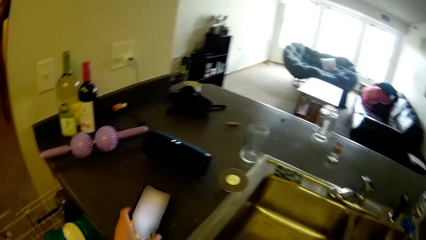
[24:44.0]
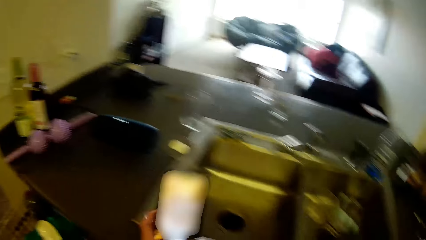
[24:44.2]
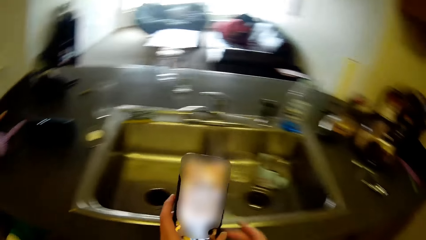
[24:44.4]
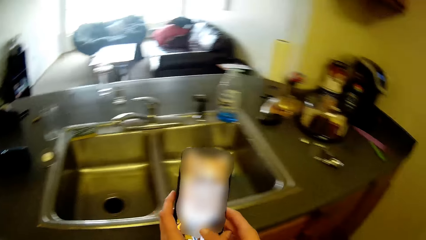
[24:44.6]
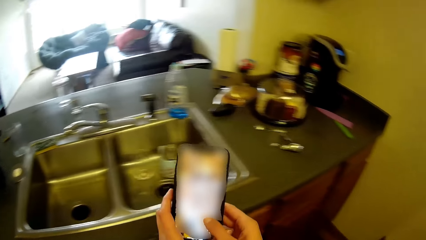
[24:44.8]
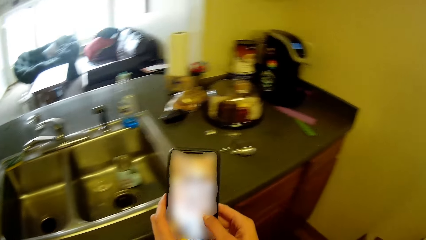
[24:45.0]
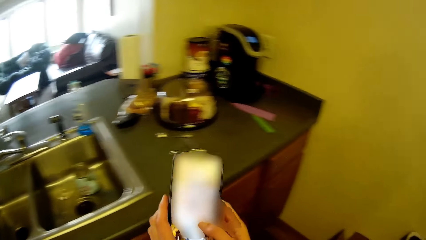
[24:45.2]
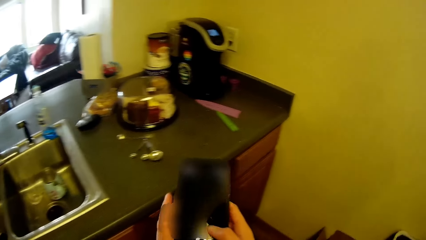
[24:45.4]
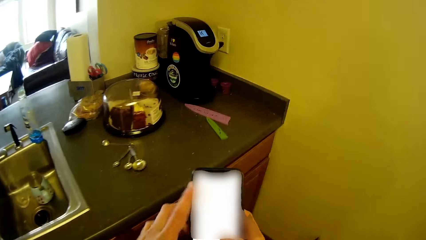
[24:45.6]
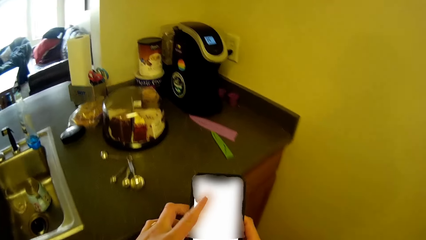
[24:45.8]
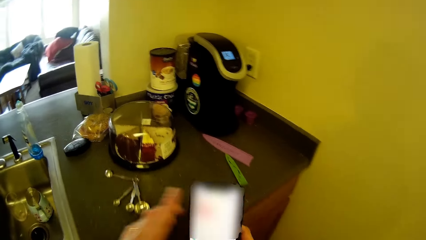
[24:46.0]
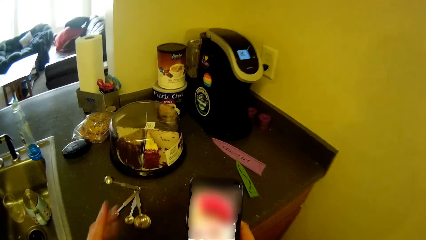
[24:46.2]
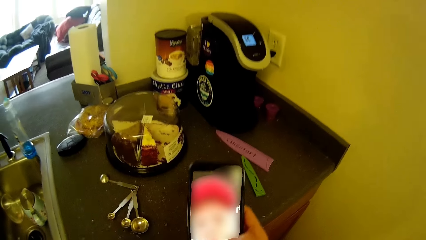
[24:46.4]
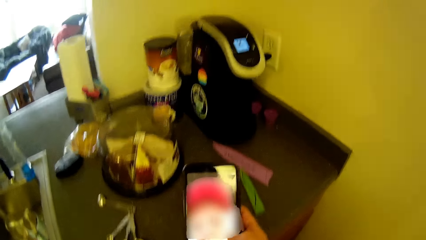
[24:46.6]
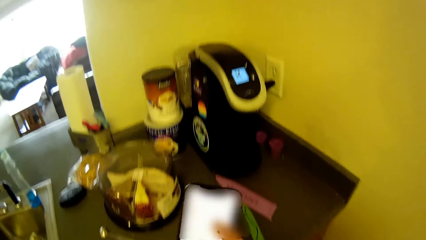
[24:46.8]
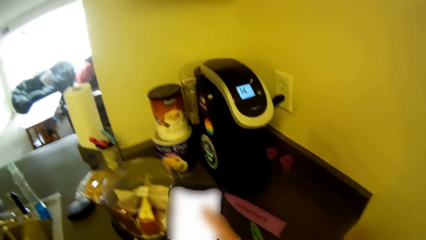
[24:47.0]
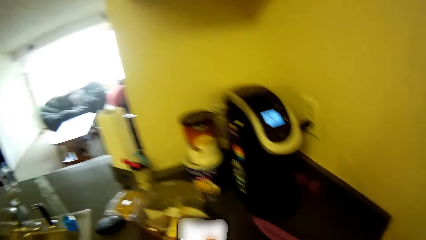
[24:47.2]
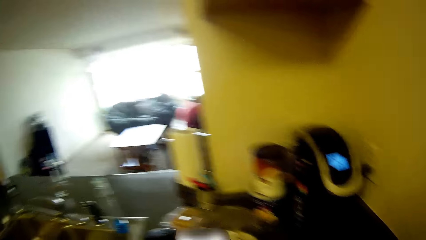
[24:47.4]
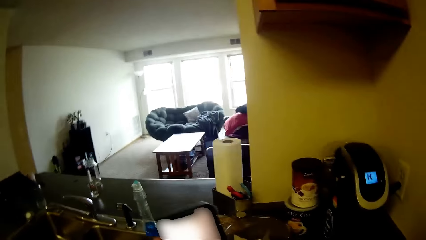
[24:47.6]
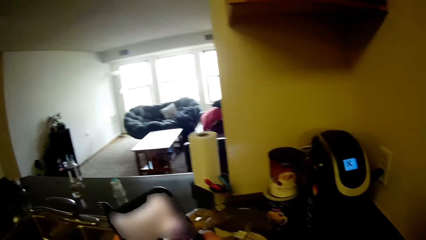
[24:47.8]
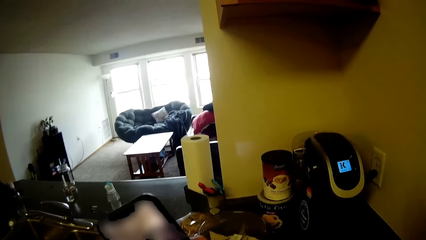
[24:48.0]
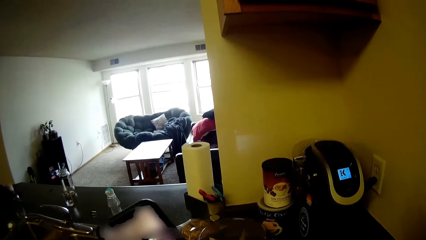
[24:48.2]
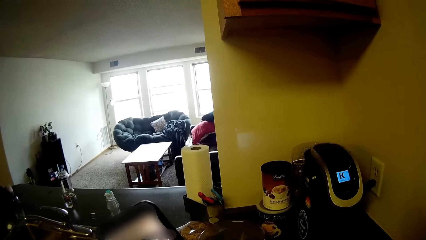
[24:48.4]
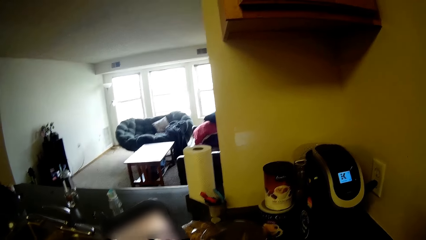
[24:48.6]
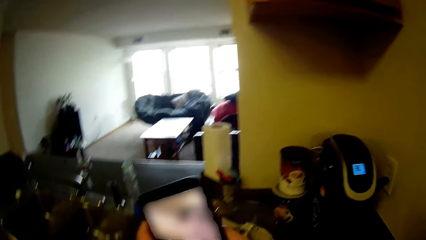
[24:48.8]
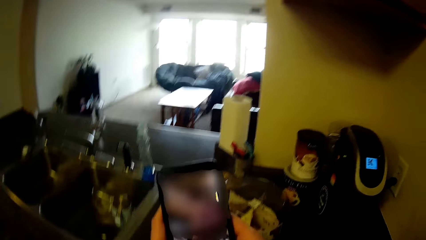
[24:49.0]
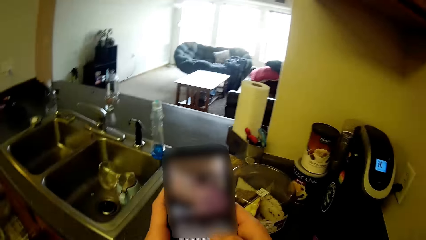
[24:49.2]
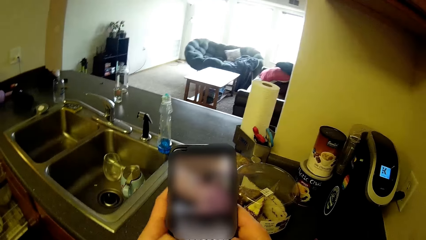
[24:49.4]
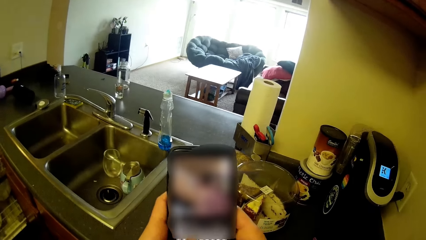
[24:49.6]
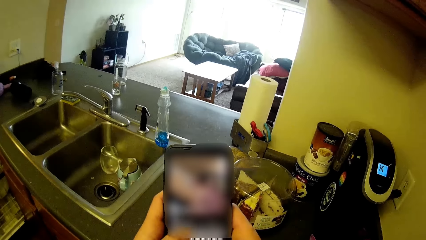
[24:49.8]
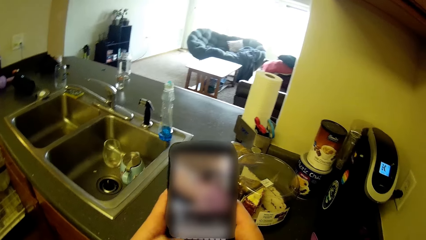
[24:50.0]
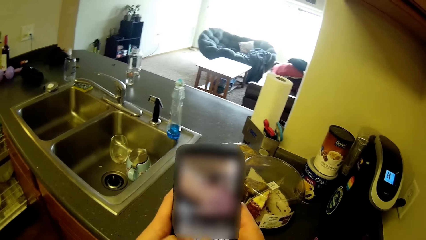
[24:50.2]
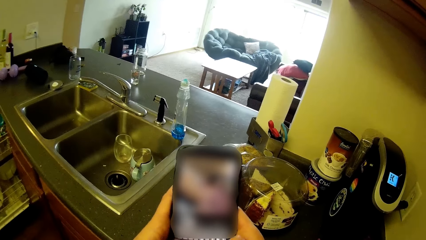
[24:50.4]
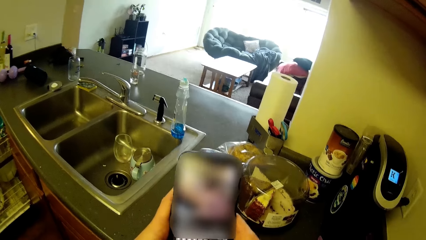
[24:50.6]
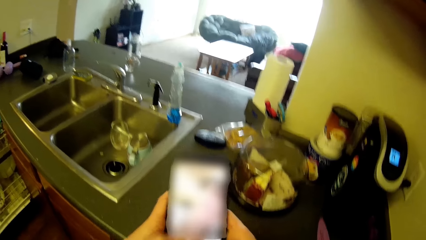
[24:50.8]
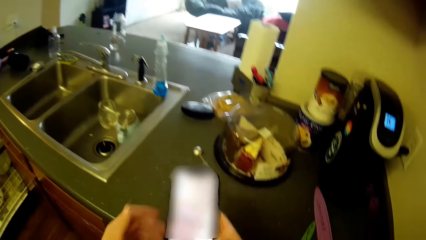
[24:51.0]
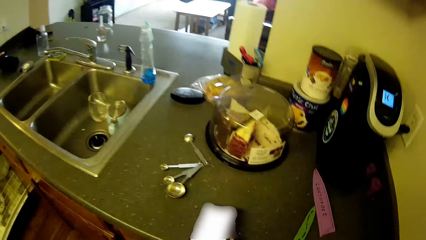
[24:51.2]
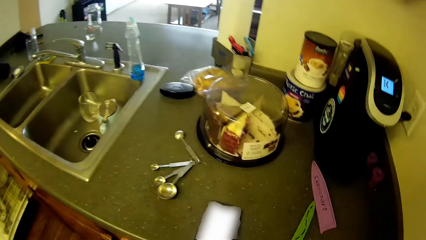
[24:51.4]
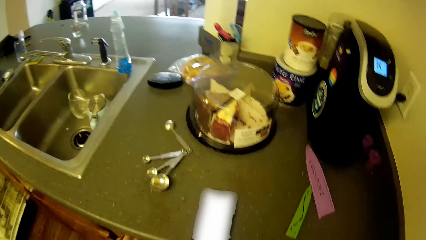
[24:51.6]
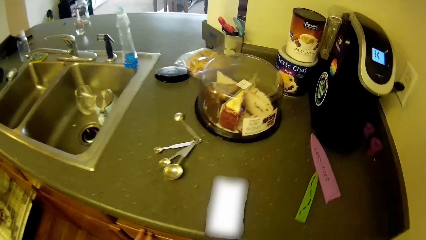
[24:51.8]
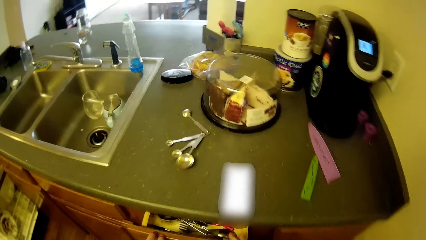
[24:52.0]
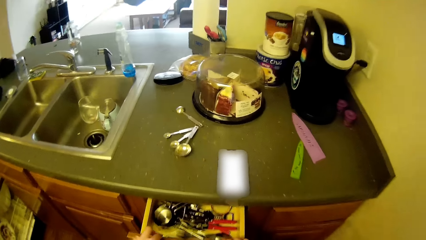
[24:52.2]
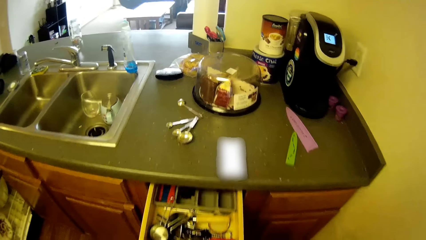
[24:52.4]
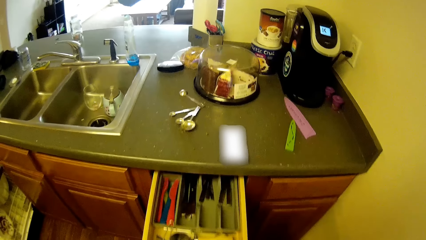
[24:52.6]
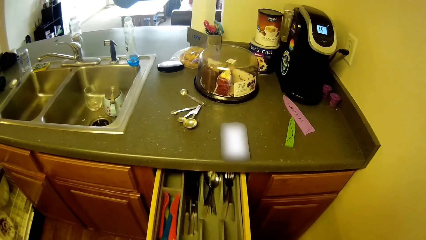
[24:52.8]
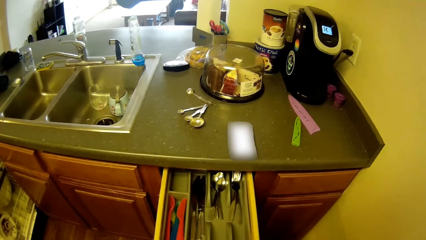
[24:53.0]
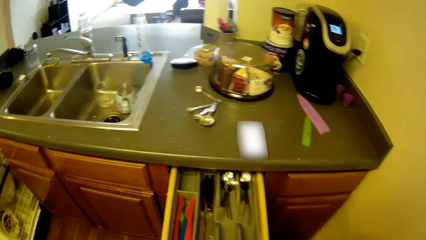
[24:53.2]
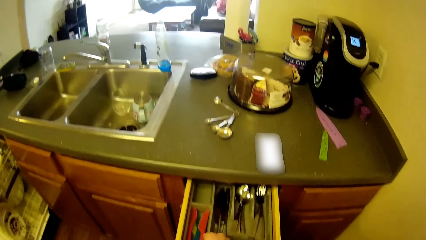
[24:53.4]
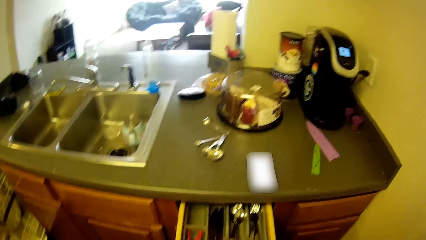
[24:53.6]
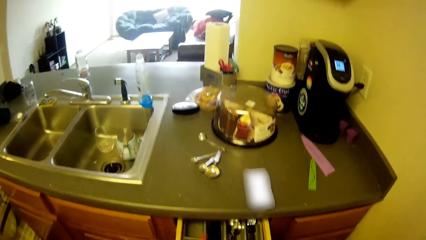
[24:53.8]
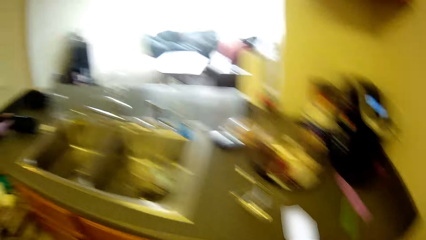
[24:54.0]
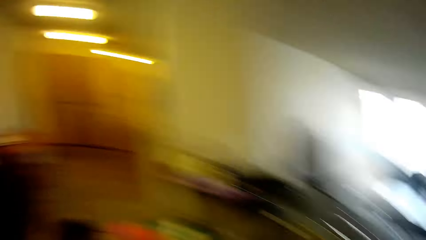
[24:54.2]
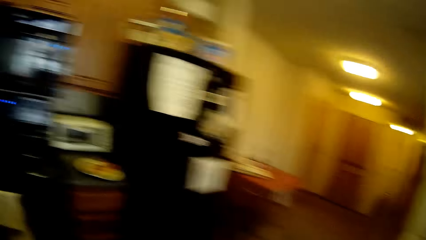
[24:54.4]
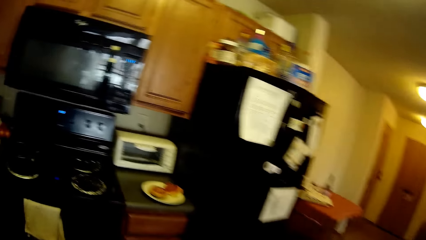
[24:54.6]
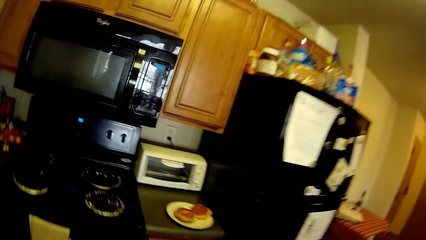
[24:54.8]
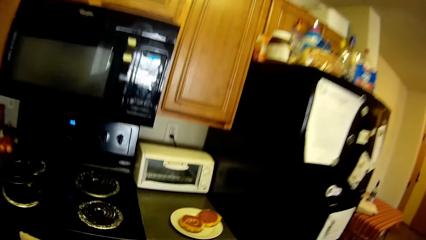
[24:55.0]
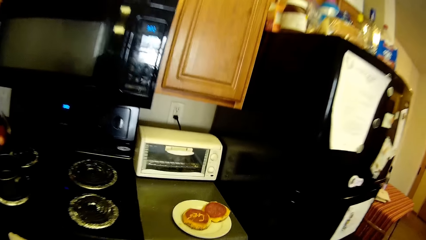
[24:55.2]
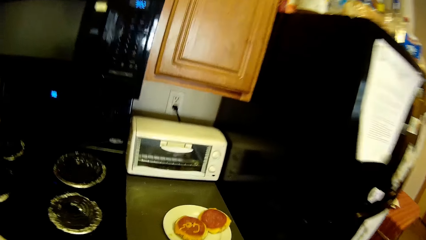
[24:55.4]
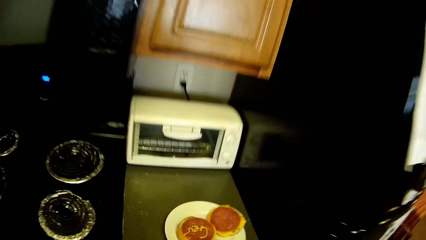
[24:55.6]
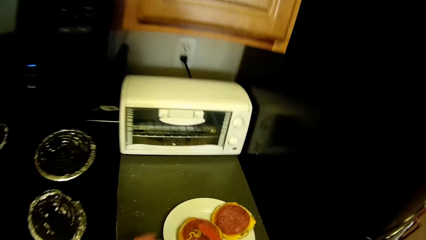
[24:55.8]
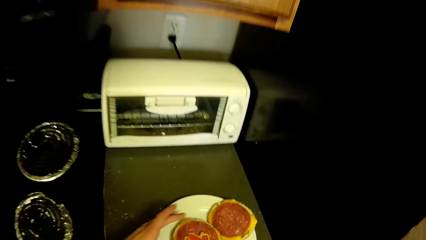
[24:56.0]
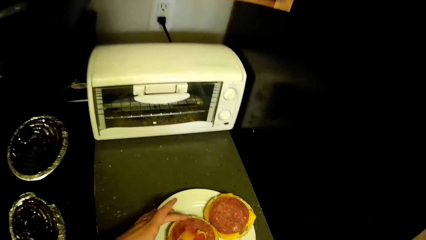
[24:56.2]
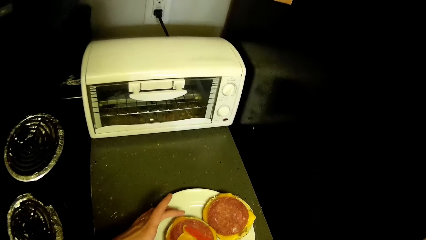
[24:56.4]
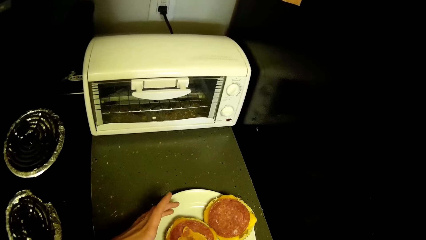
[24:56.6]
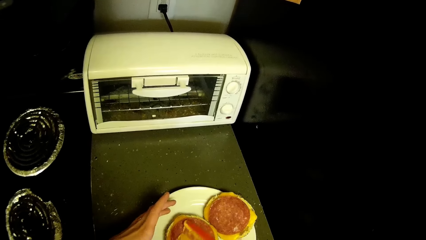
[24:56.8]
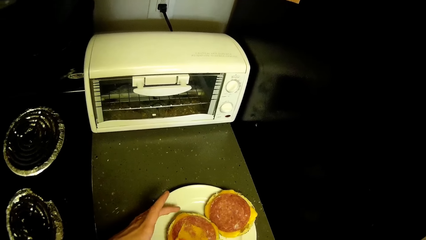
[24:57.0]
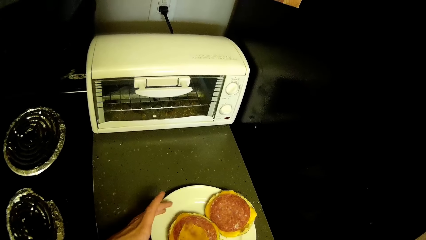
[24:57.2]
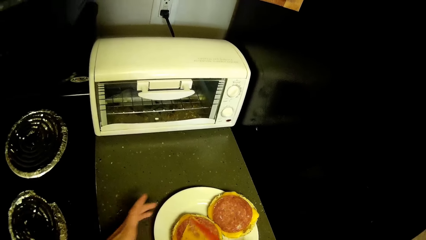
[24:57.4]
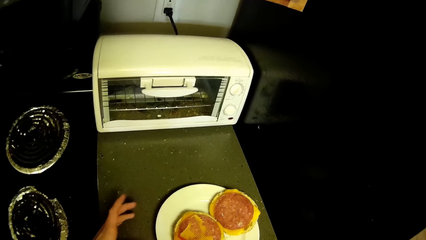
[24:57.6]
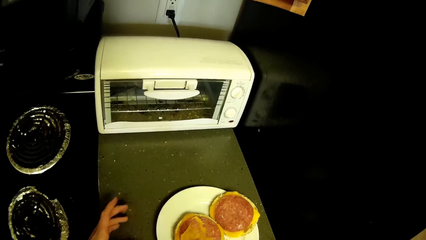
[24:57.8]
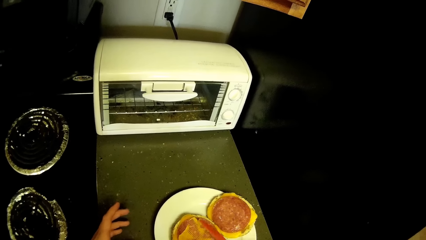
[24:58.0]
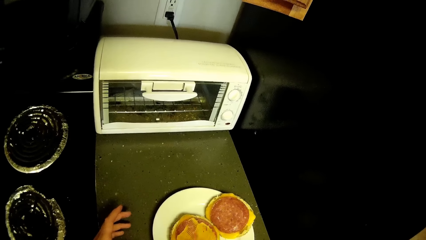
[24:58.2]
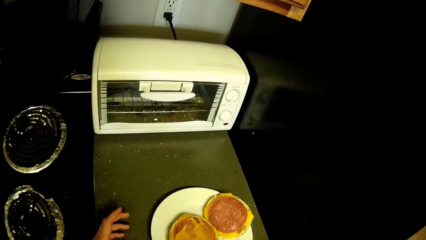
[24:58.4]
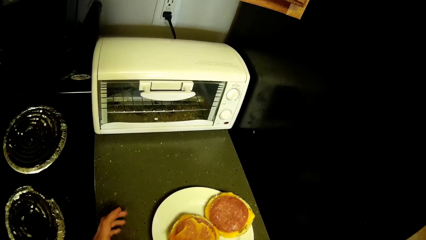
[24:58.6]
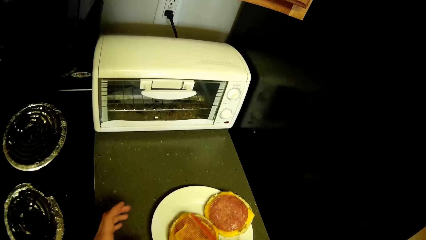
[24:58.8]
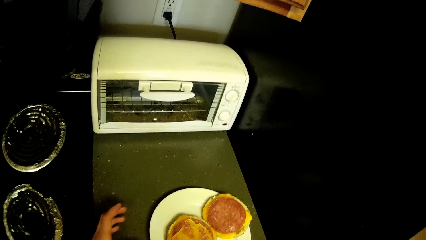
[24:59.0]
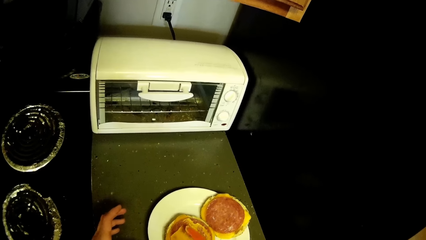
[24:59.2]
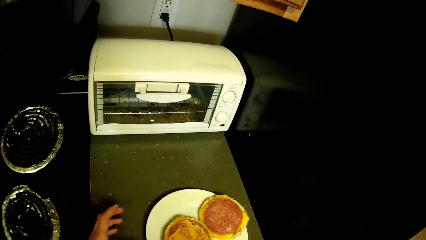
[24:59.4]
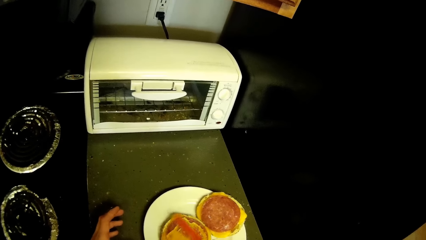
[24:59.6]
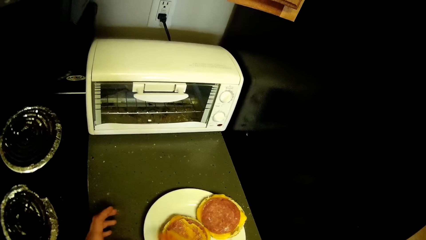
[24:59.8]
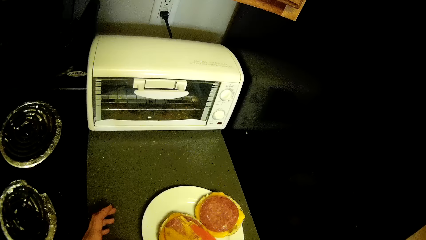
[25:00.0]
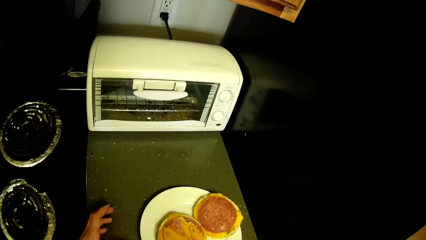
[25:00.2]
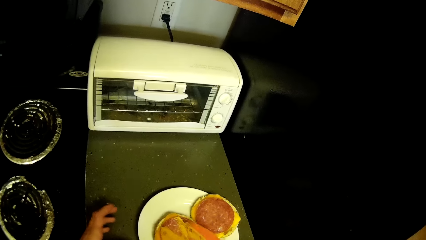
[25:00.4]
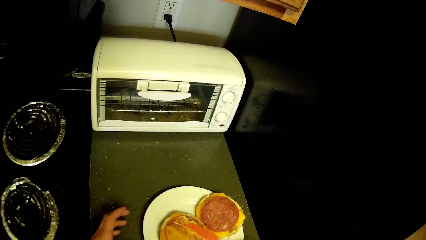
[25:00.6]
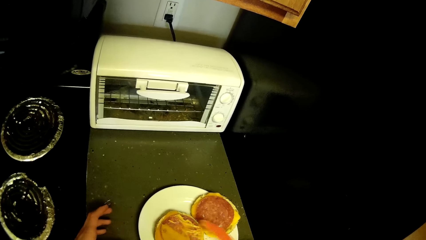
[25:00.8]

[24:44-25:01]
The camera wearer walks around the kitchen. They scroll the phone. They drop the phone on the sink. They pull out the drawer from the sink cabinet with the left hand. They pick up a plastic knife with the right hand. They walk around the kitchen. They spread the sauce on the pizza with the plastic knife.
